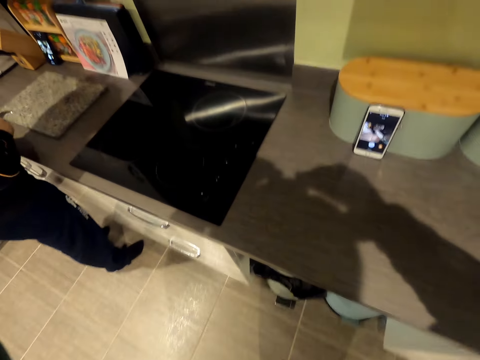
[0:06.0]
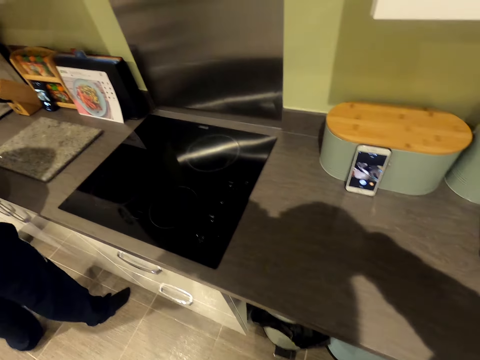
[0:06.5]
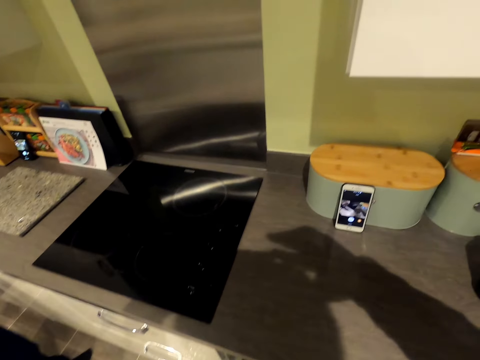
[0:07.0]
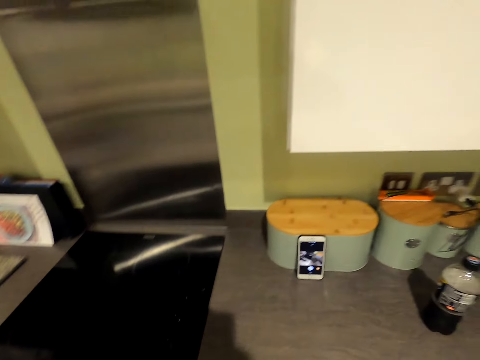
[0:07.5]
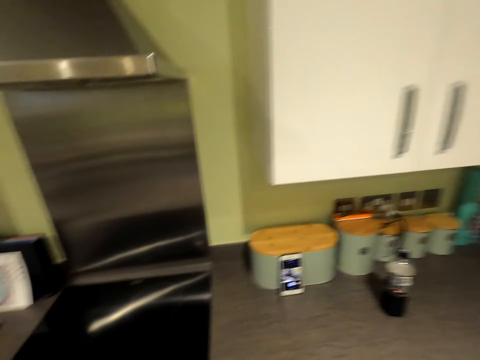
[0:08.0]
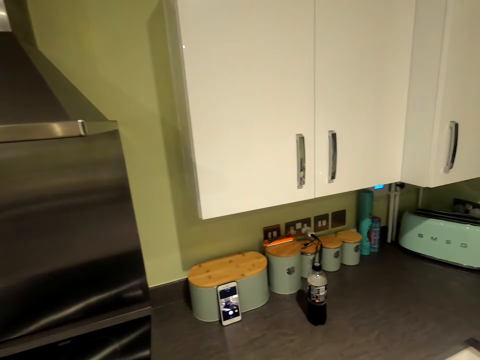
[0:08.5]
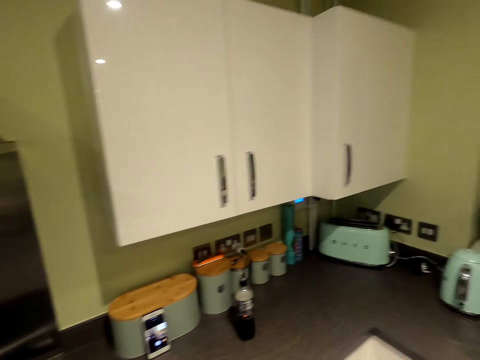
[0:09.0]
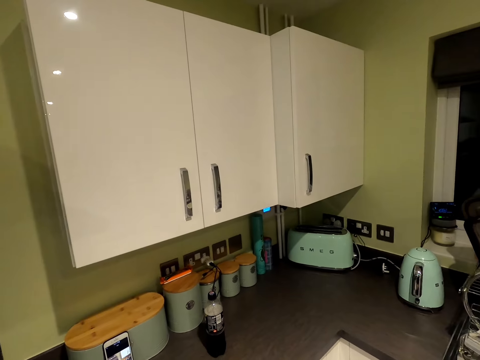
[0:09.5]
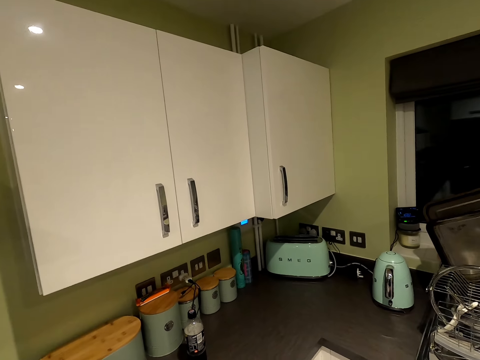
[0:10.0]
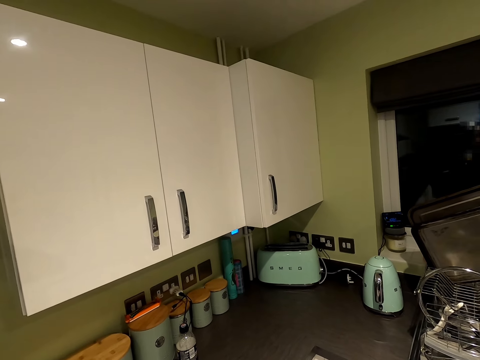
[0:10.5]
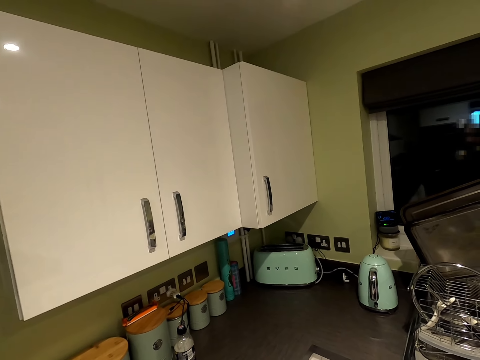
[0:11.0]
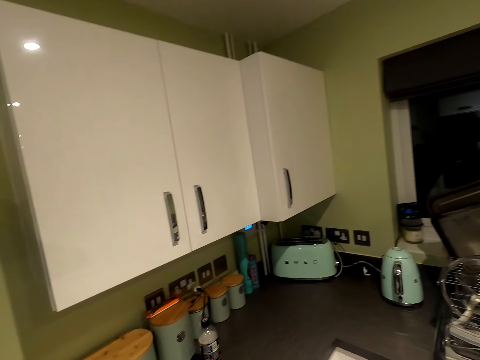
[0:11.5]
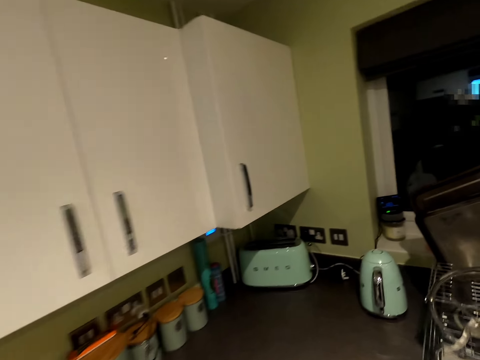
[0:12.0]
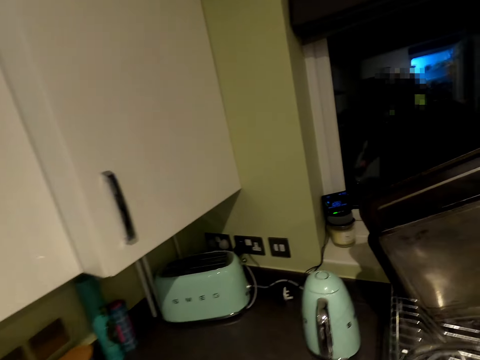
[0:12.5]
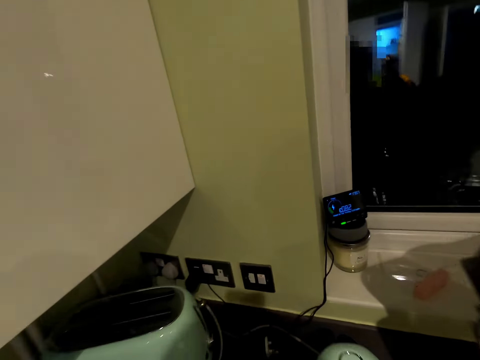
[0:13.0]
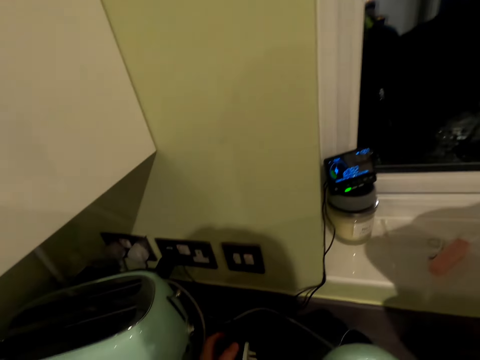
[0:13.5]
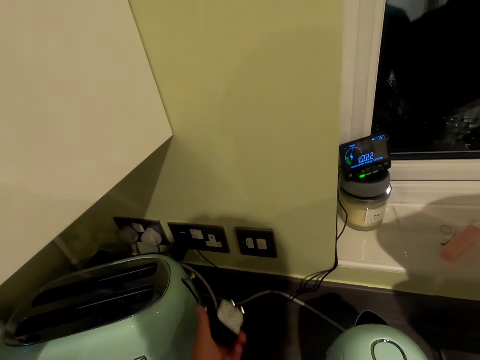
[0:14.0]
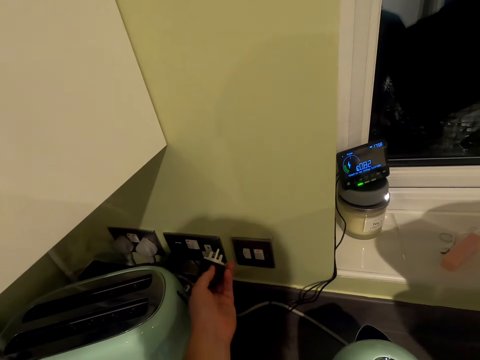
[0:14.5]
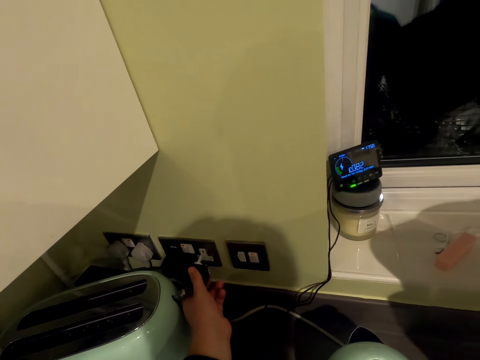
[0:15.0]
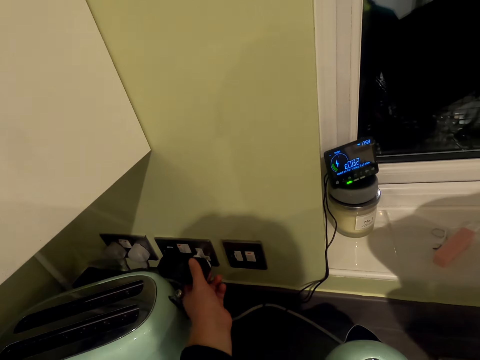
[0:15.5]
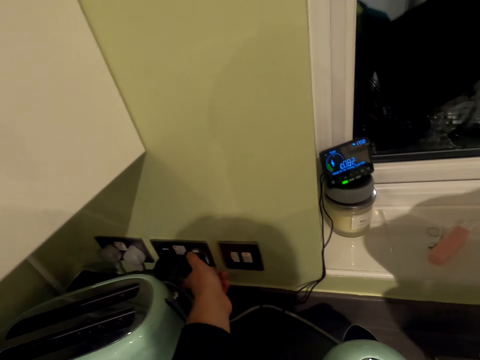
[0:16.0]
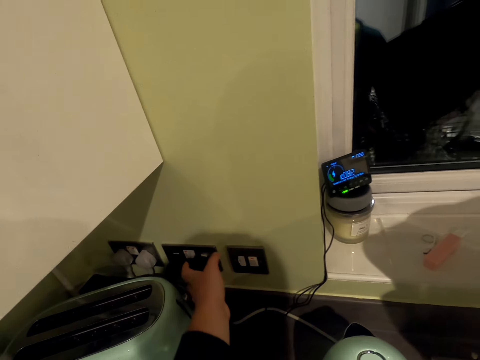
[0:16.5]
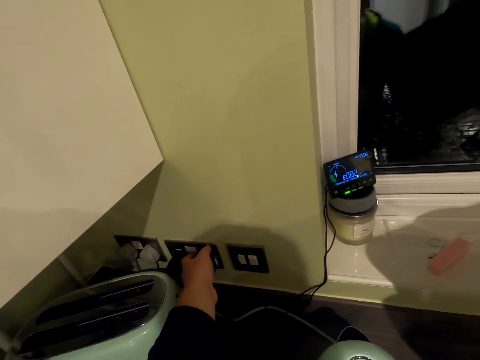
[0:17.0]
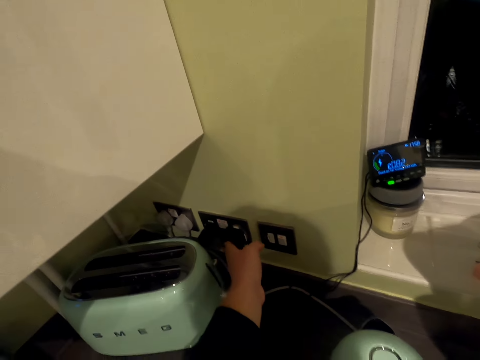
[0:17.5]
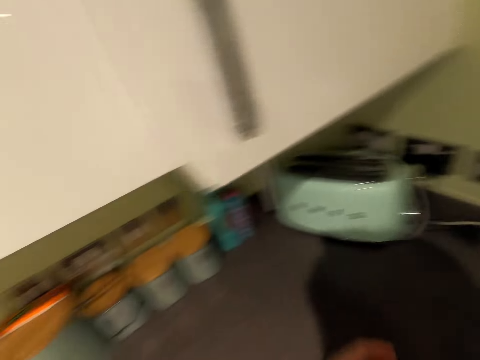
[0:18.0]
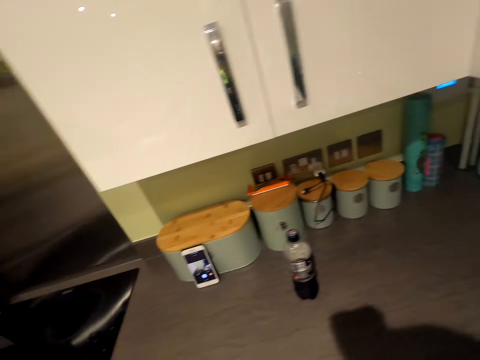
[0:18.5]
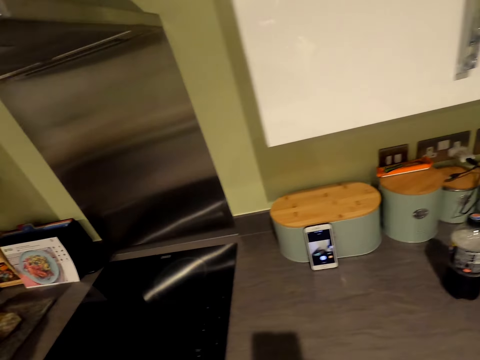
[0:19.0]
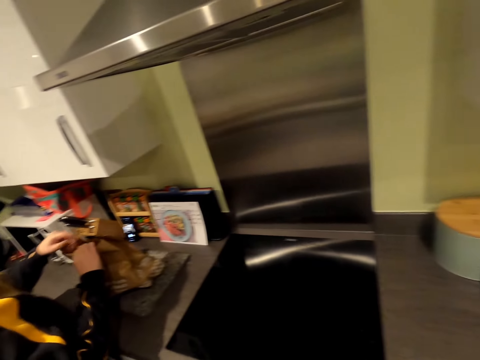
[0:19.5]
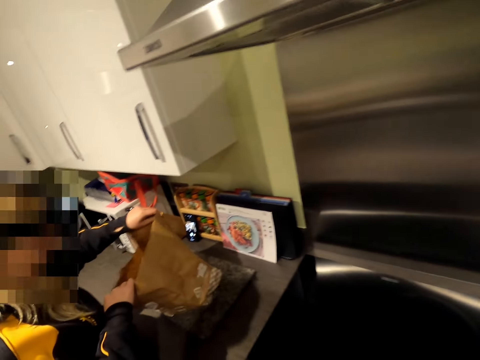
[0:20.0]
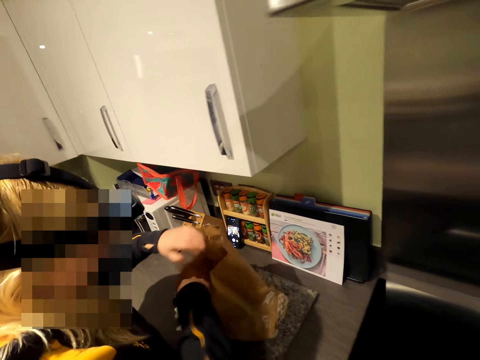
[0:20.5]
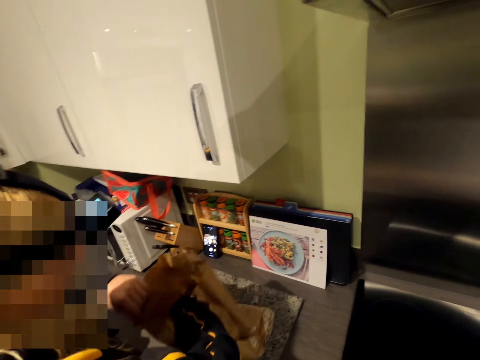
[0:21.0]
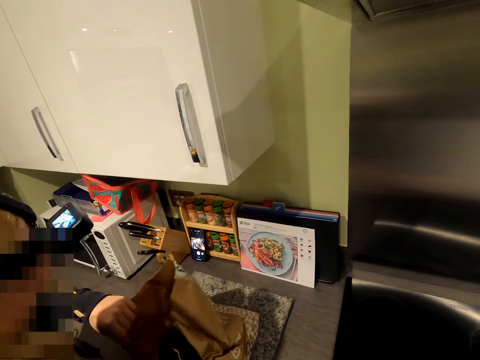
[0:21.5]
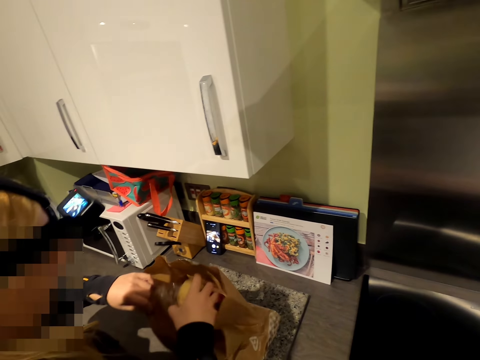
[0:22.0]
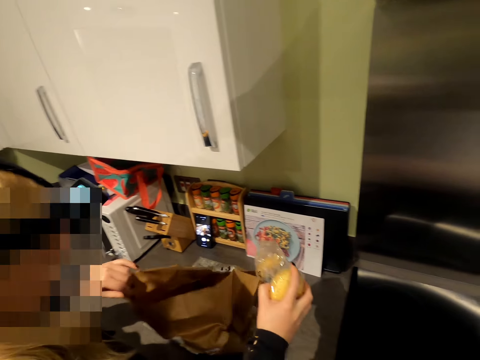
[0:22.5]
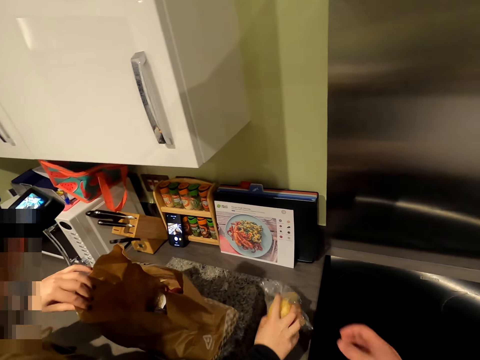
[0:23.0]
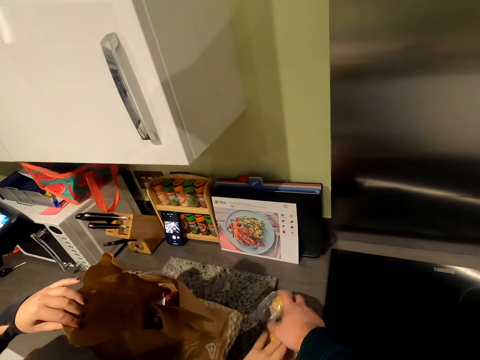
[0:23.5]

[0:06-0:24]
The camera wearer talks in the kitchen. They walk in the kitchen. They pick up the plug or power jack. They hold the power jack. They put the power jack in the socket. They switch on the socket. They walk in the kitchen. A woman looks in the paper bag. She holds the brown bag. She moves her hand in the brown paper. She removes the bag of potatoes in the paper bag. She talks in the kitchen. The camera wearer holds something. The woman places the bag of potatoes on the cabinet top.

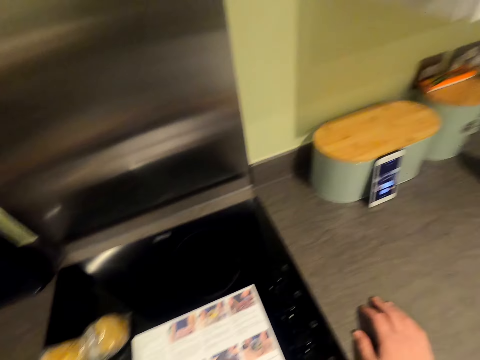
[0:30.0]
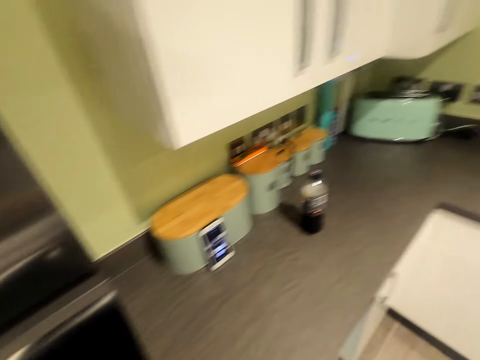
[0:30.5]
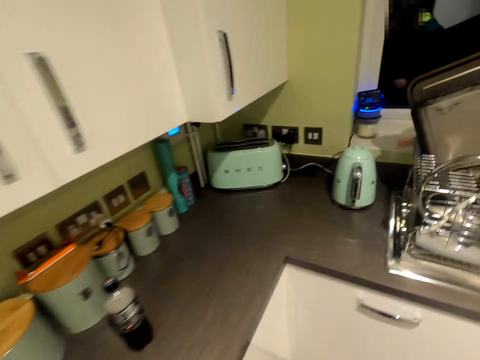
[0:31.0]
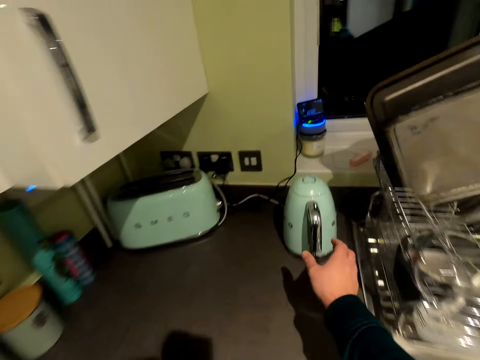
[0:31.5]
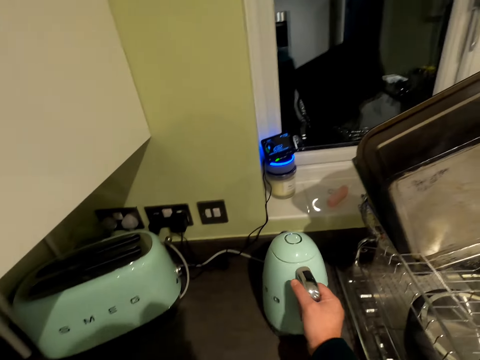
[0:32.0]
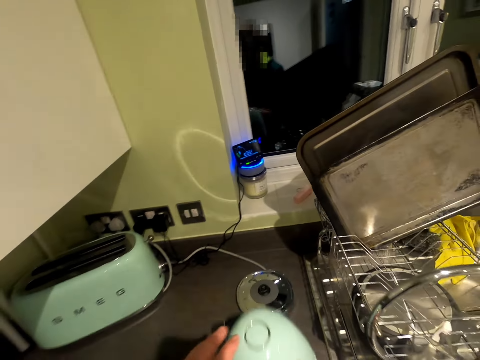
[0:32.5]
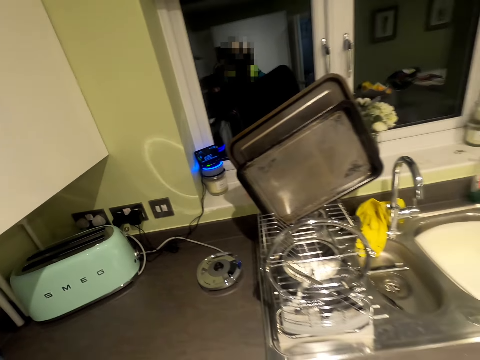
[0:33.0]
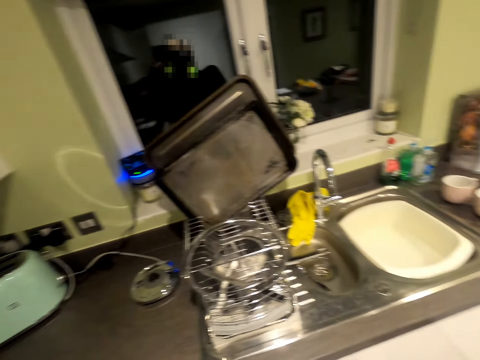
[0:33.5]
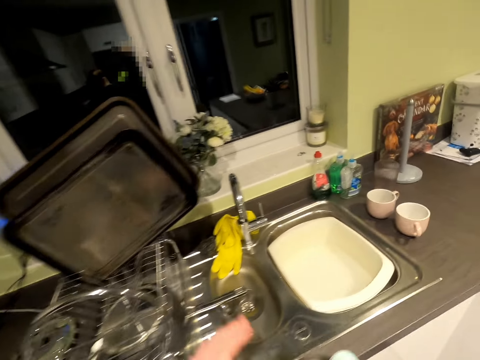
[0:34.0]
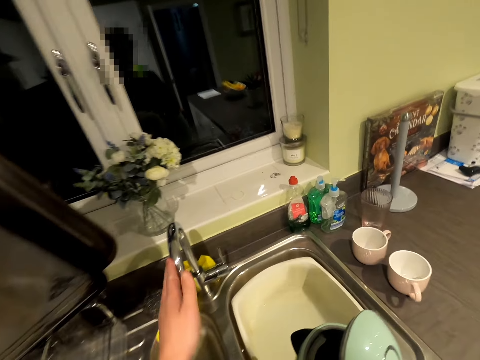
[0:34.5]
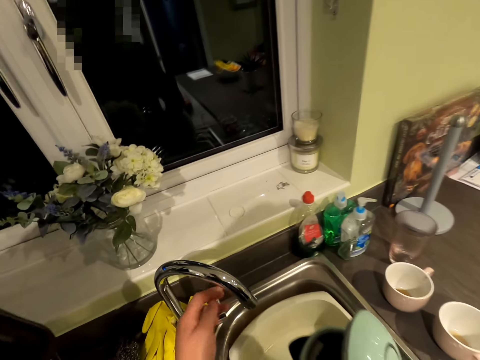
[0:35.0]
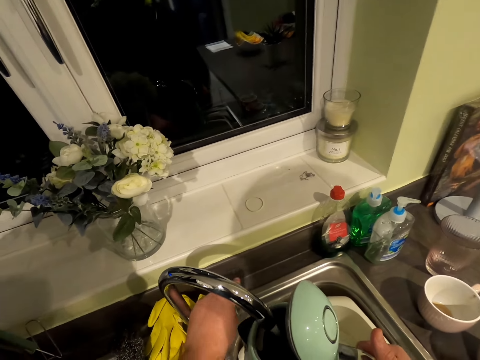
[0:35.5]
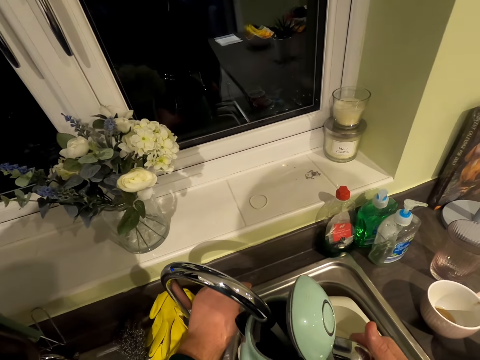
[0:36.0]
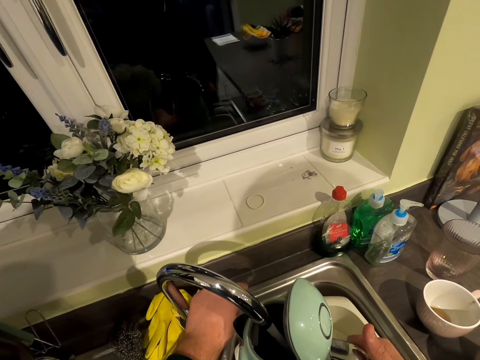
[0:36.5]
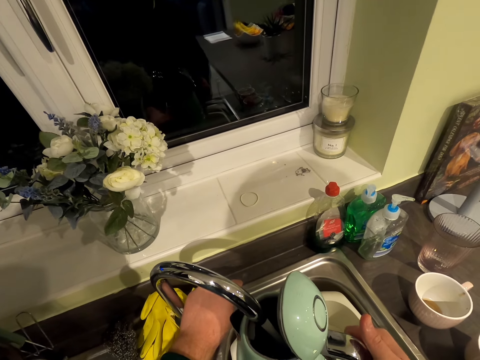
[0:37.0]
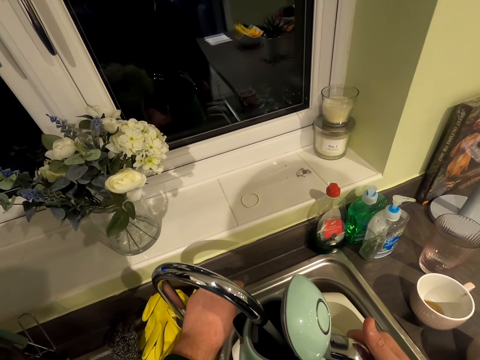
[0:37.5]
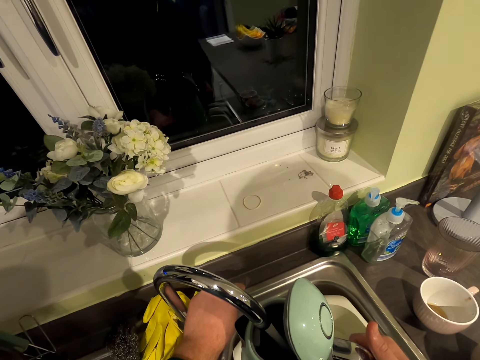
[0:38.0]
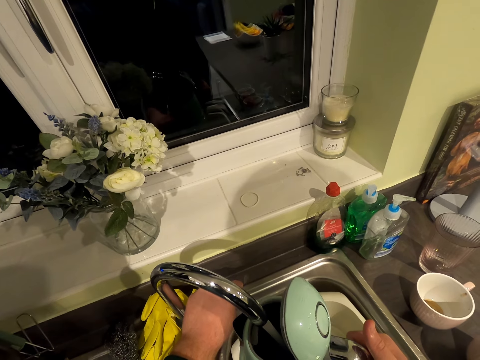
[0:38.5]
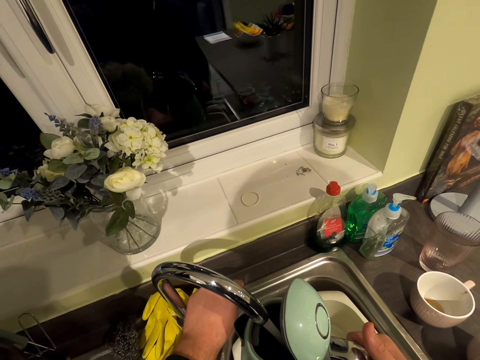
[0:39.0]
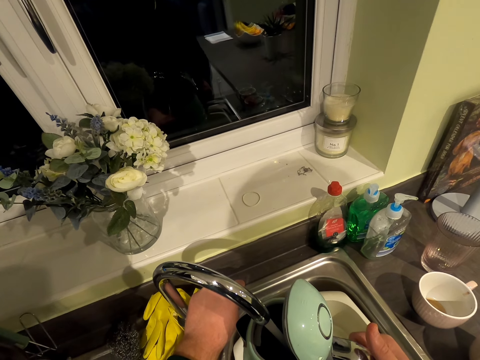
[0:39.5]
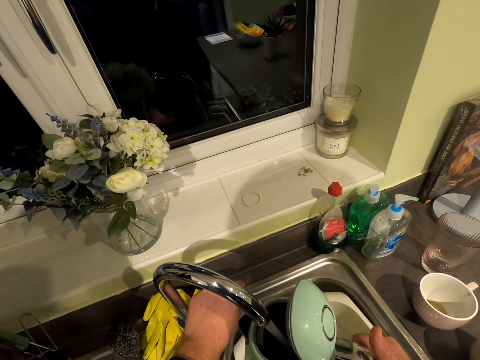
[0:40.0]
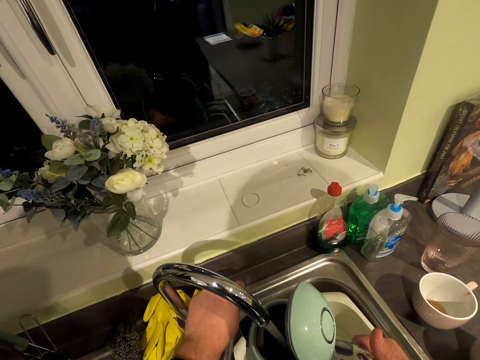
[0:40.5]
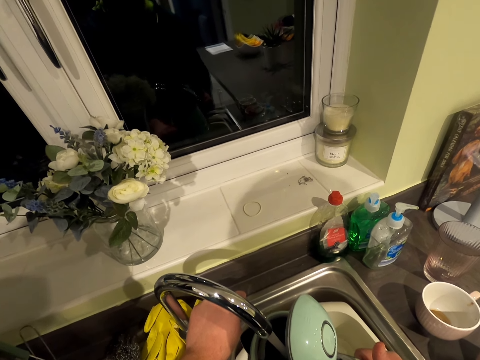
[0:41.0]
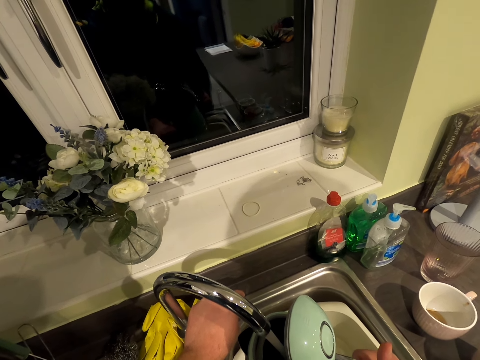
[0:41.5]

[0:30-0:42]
The camera wearer talks in the kitchen. They walk in the kitchen. They pick up the heater jug. They move in the kitchen. They turn the tap. They open the tap. They fetch water with the heater jug.
